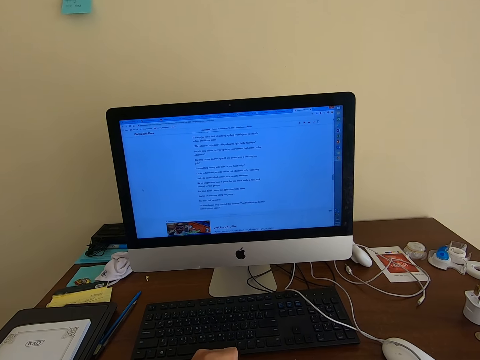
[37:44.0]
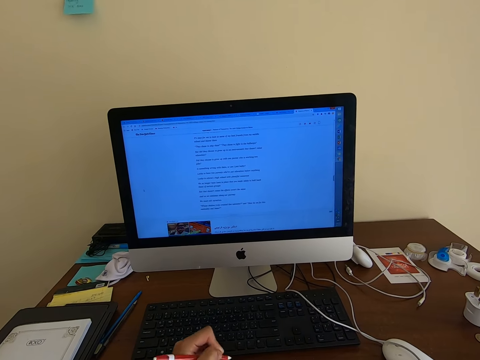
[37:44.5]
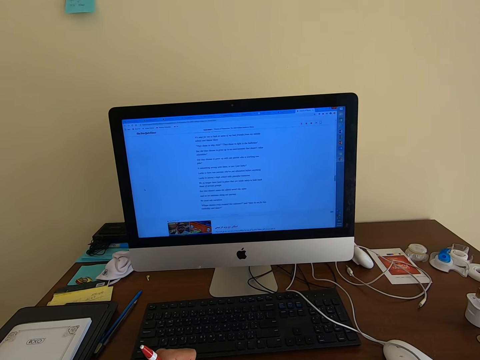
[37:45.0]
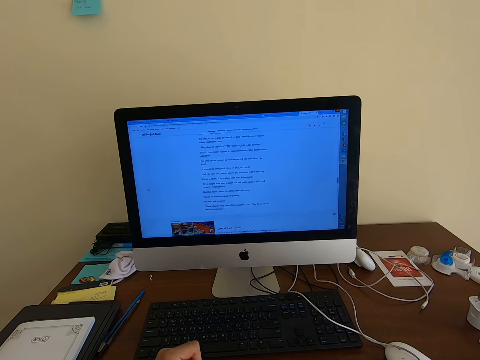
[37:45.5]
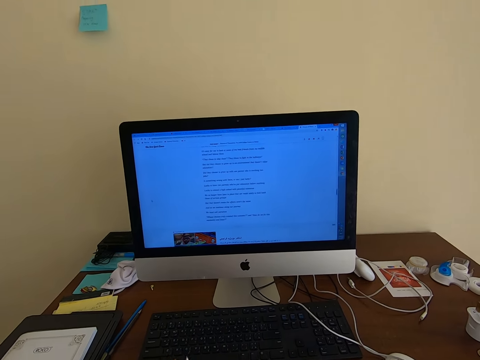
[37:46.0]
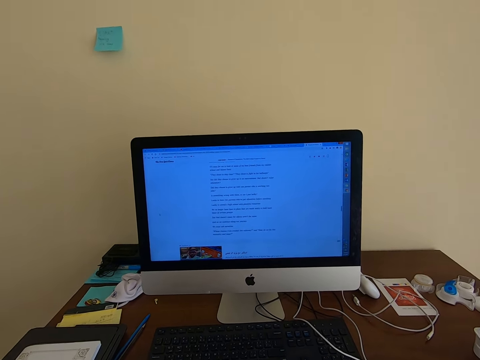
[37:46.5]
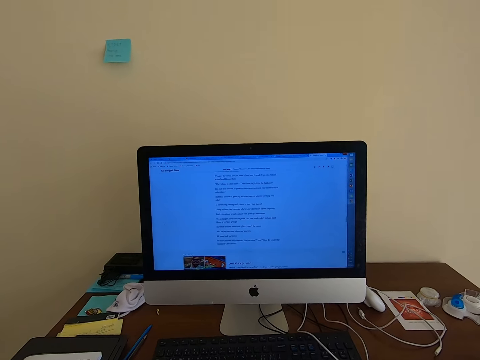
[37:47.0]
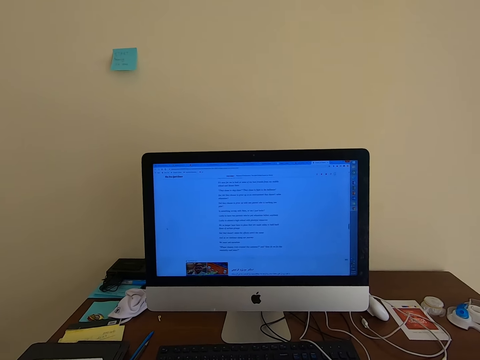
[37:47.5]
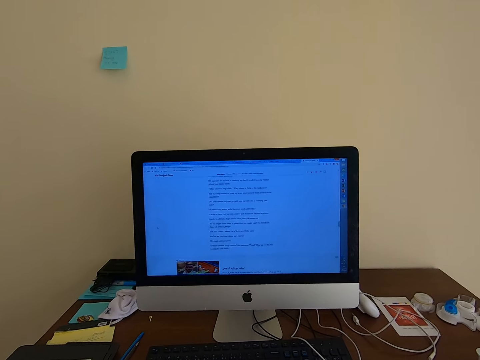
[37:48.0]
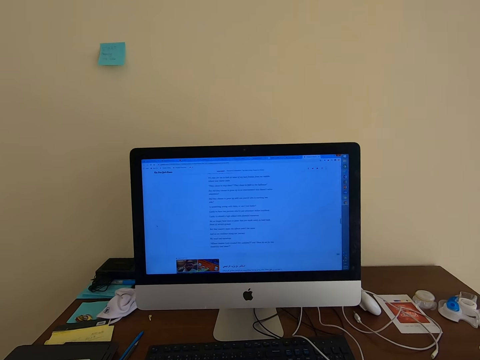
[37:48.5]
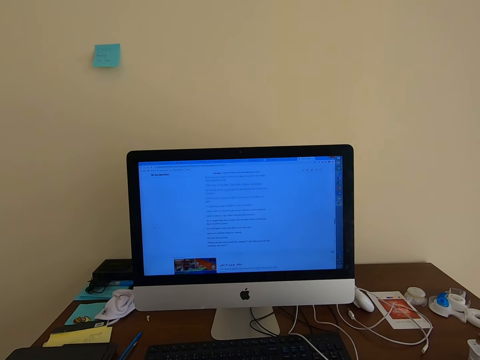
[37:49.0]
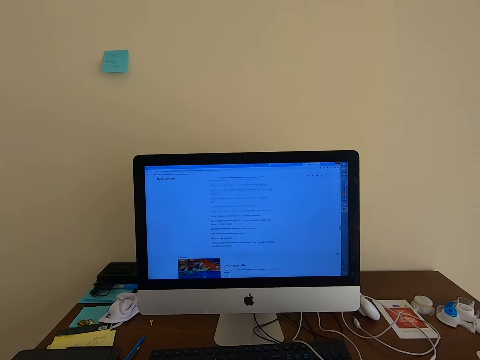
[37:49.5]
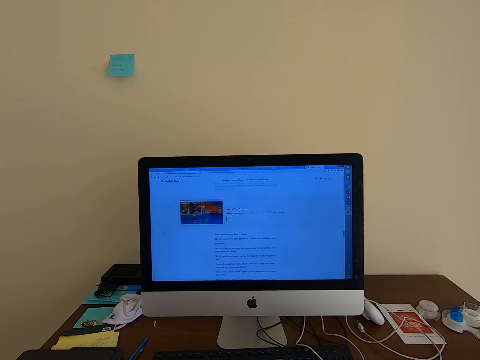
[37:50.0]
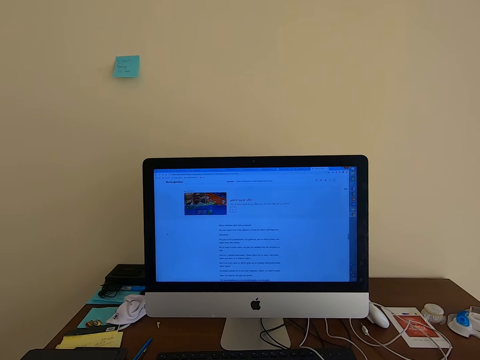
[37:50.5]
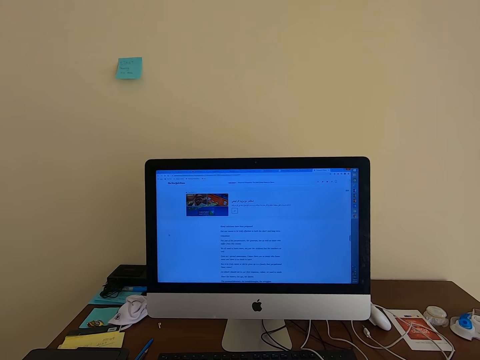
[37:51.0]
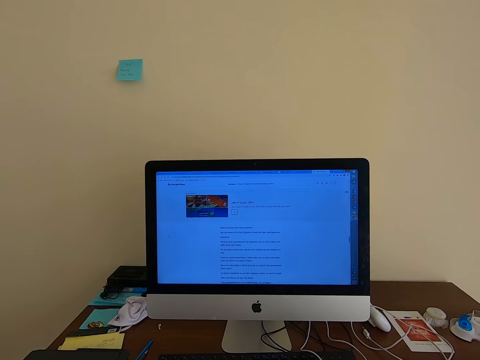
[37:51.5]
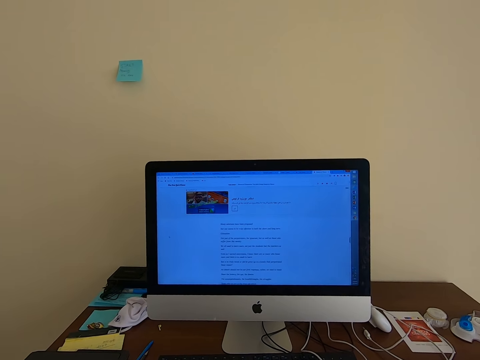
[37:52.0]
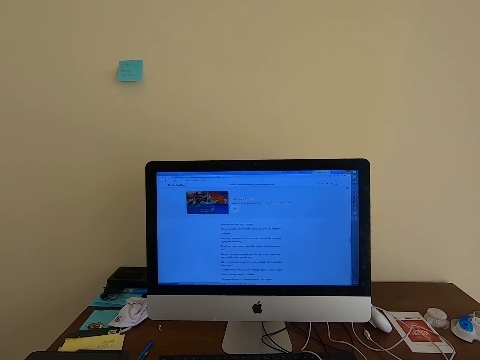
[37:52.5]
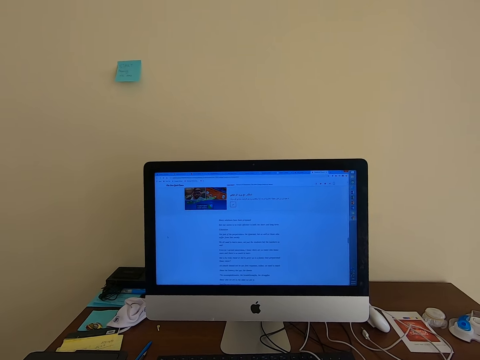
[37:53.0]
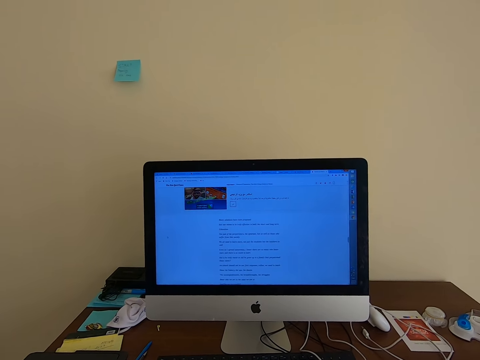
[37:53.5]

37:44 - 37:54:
The camera wearer uses the computer.

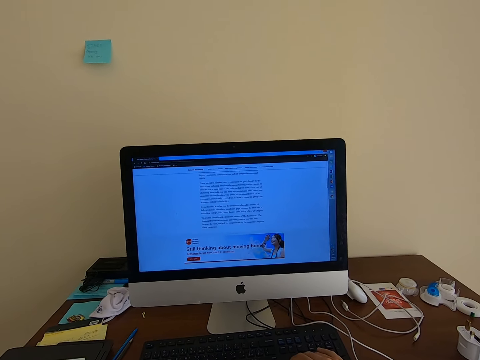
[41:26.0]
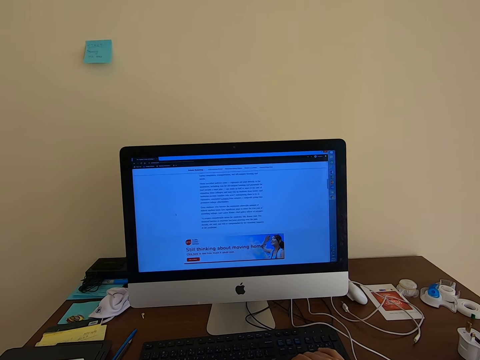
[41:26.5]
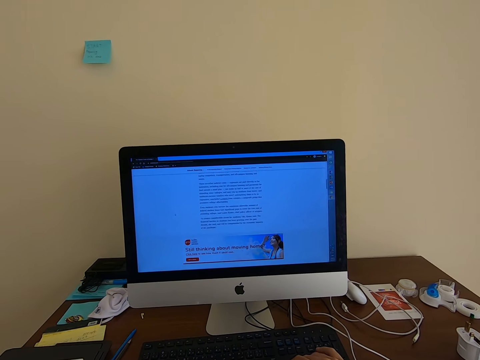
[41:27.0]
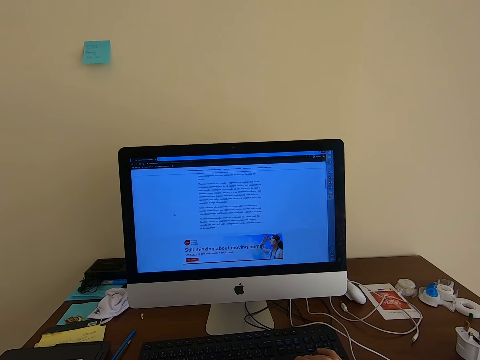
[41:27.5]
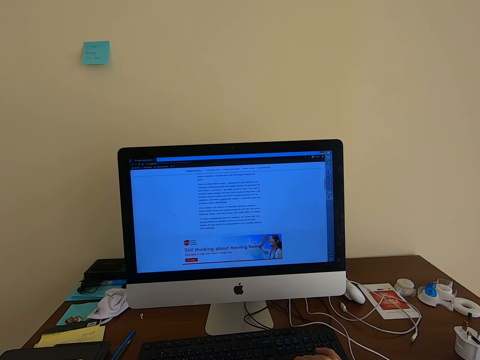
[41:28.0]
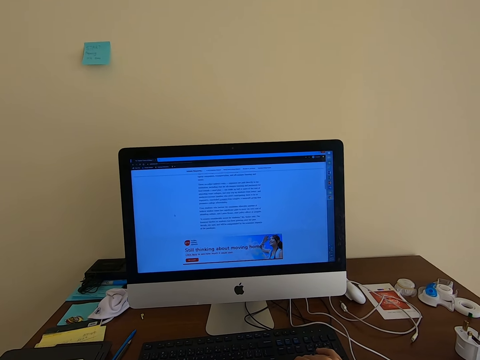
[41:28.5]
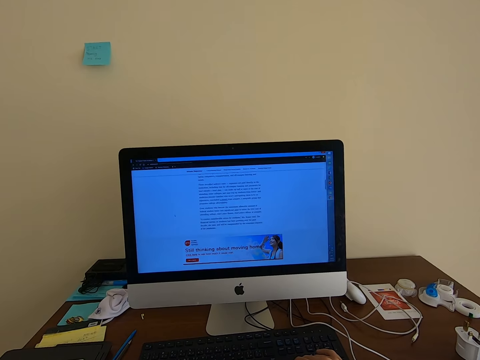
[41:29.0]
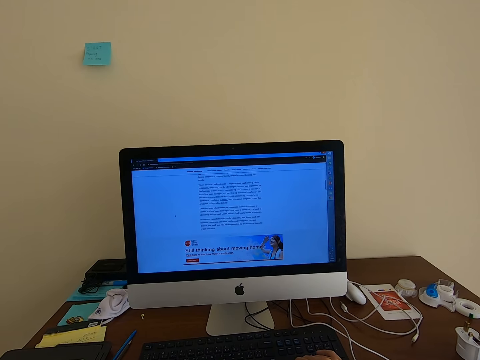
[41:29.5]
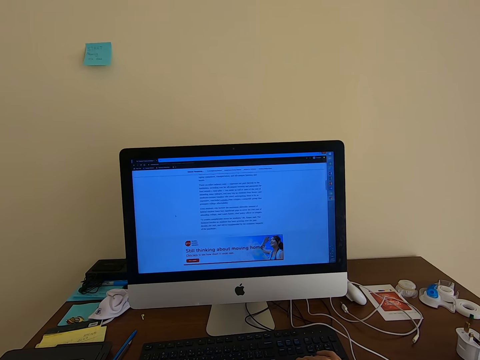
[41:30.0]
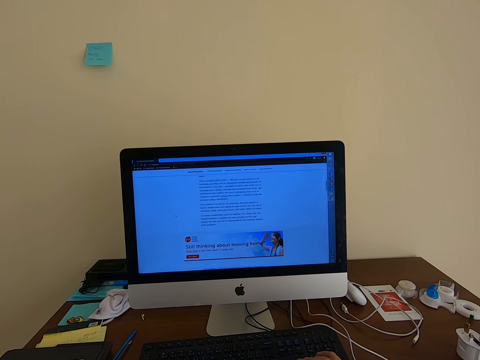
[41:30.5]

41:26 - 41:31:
The camera wearer scrolls the mouse.

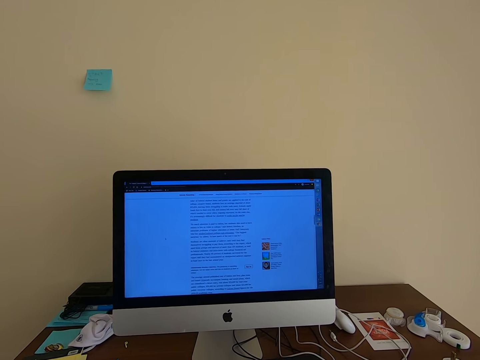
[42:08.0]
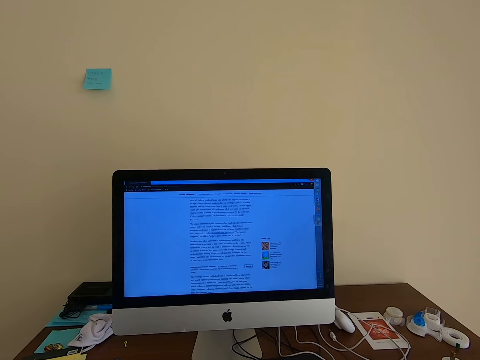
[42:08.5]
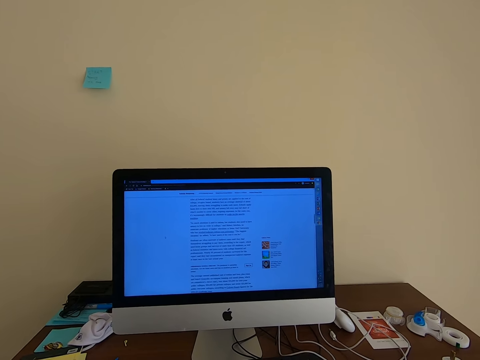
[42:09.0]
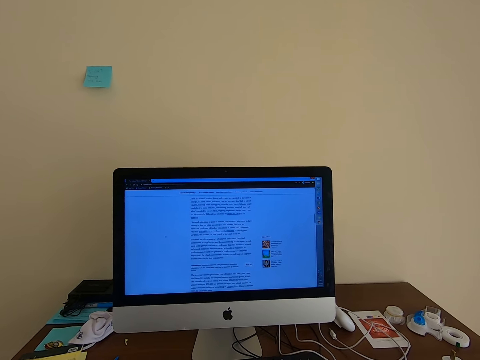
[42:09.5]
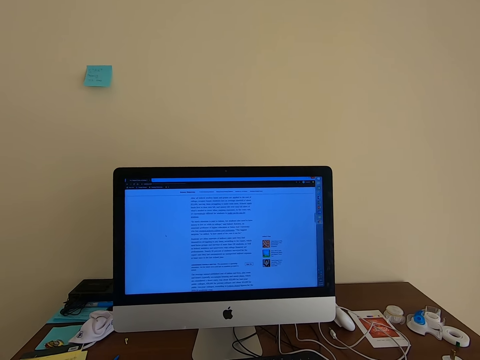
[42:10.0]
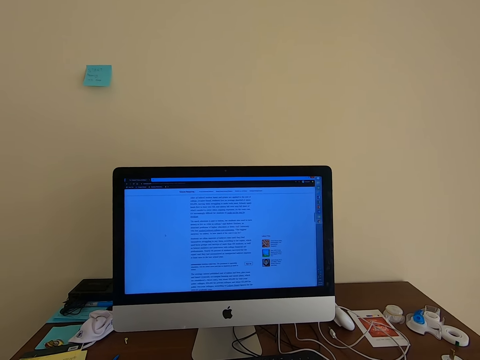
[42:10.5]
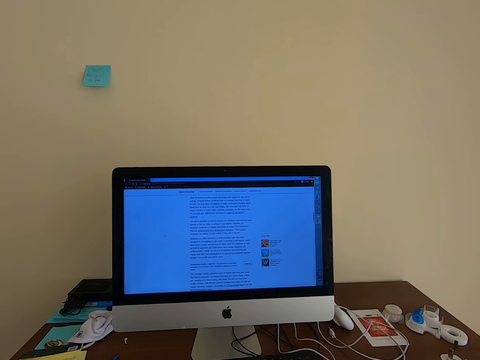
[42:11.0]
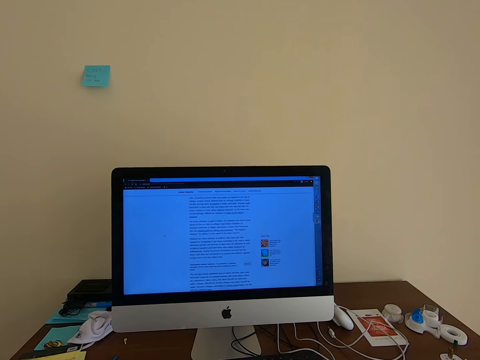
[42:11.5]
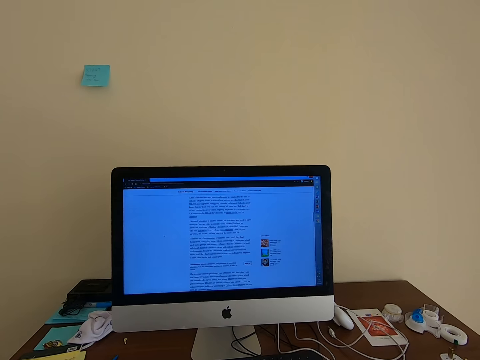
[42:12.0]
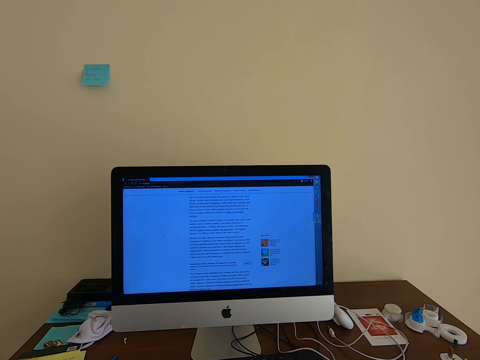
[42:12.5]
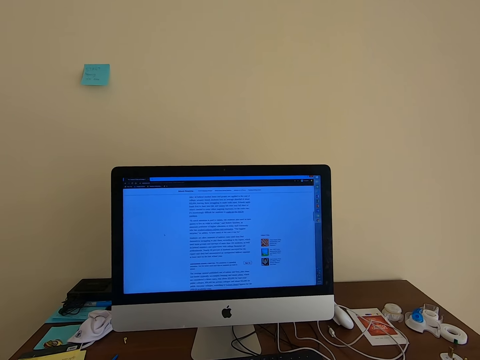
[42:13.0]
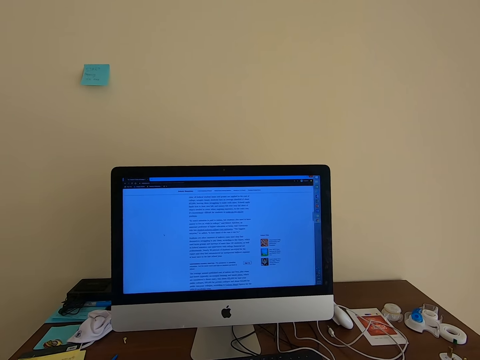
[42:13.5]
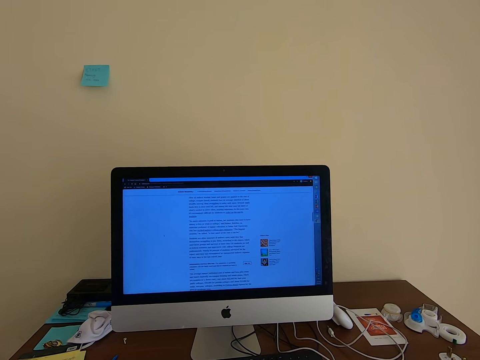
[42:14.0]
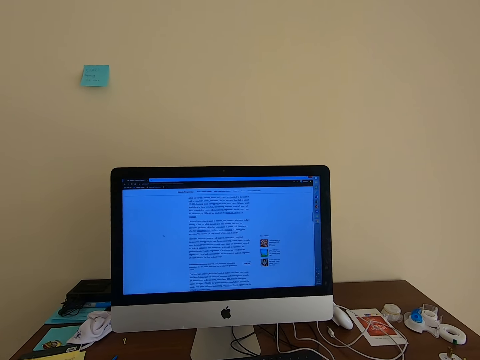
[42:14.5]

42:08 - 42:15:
The camera wearer scrolls the mouse.

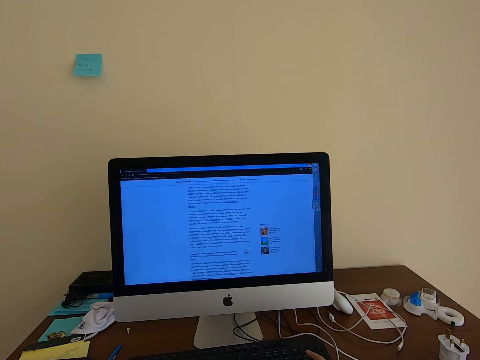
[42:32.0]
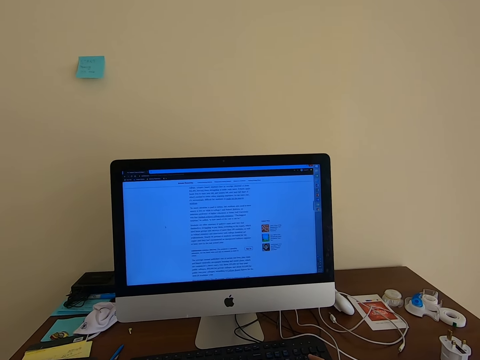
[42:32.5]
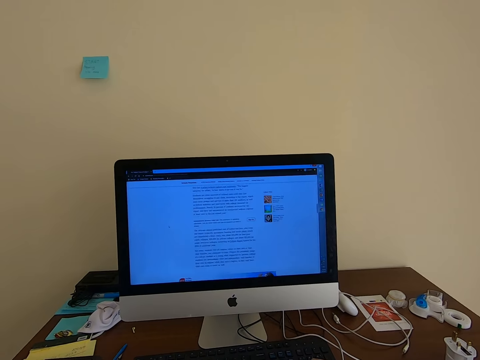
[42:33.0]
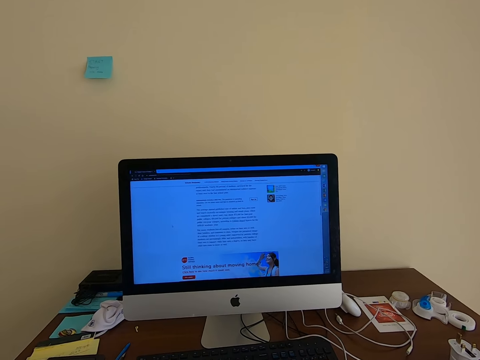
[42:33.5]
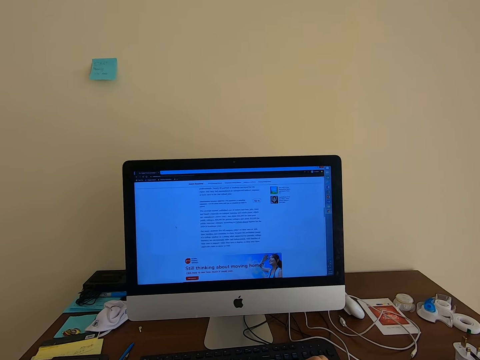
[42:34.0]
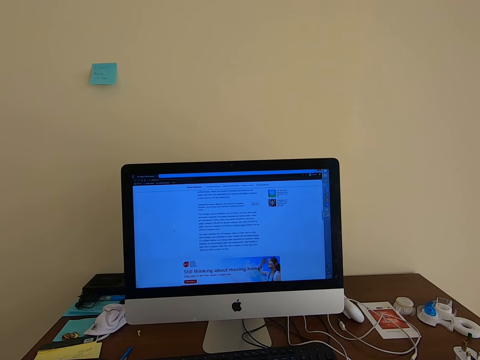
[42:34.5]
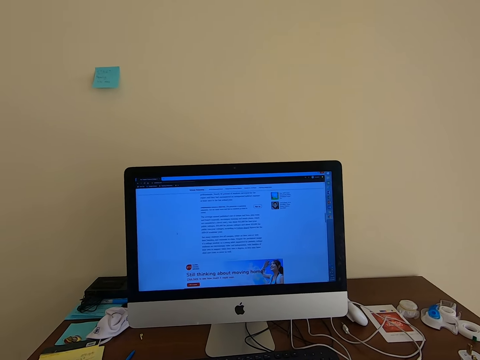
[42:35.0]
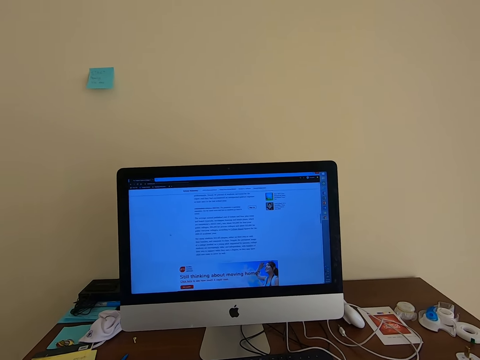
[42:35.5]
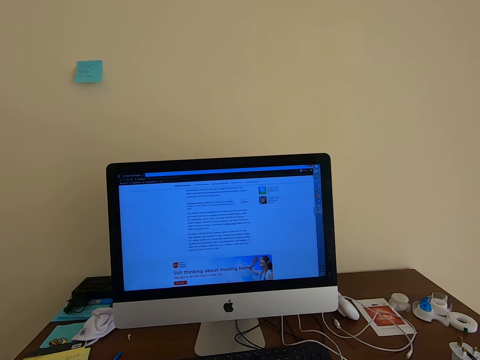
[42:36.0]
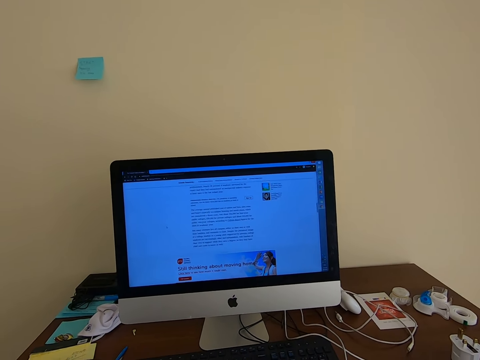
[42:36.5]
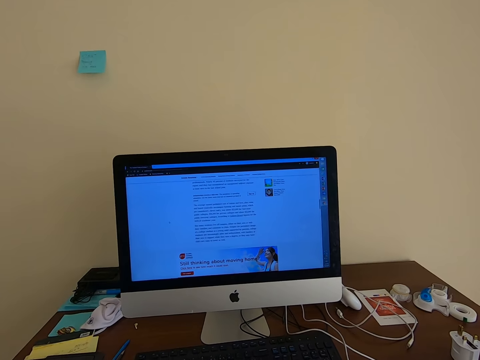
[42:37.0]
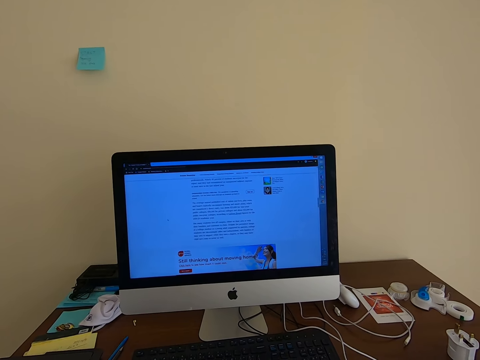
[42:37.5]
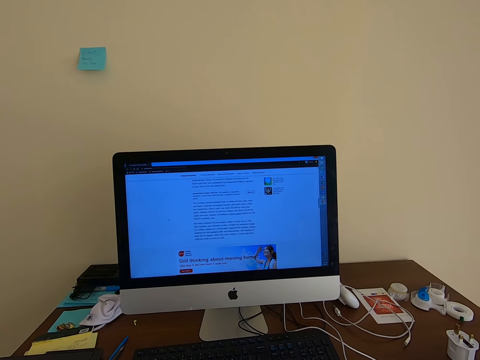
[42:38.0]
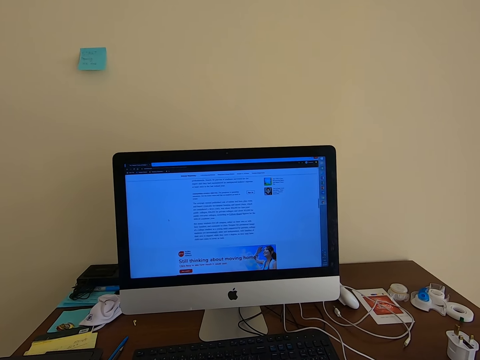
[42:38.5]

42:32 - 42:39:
The camera wearer scrolls the mouse.
